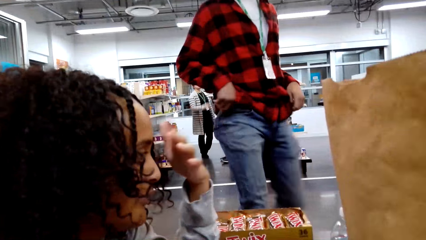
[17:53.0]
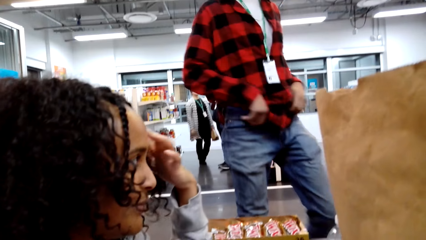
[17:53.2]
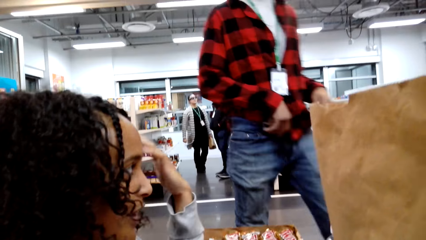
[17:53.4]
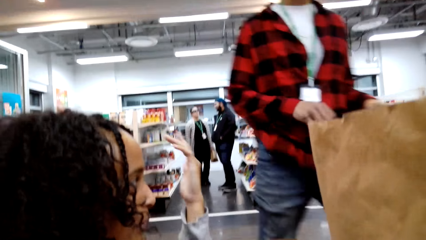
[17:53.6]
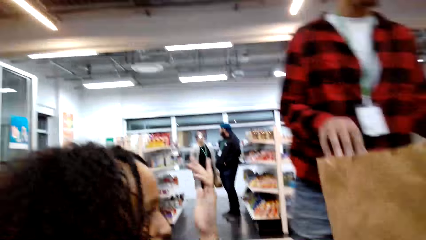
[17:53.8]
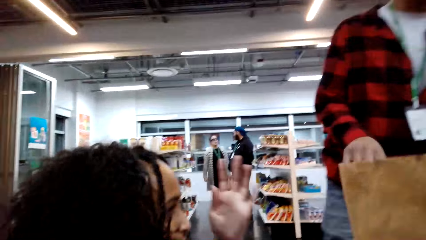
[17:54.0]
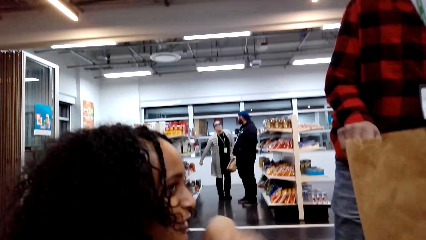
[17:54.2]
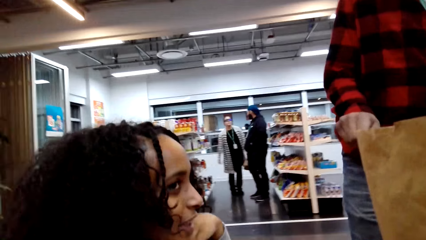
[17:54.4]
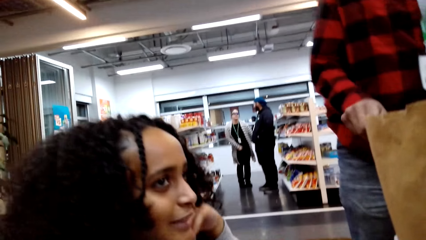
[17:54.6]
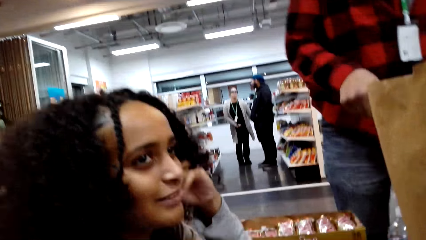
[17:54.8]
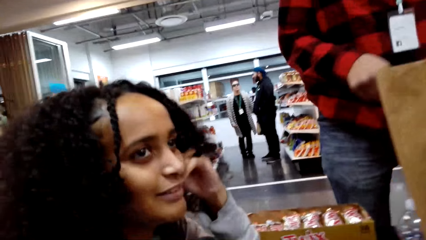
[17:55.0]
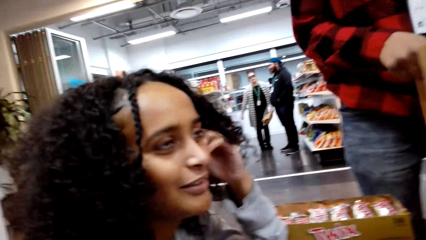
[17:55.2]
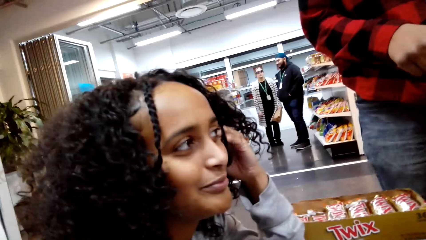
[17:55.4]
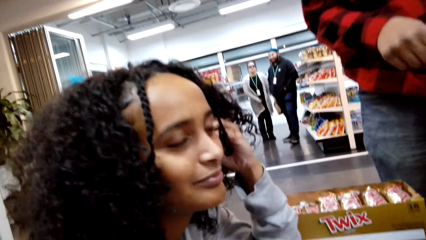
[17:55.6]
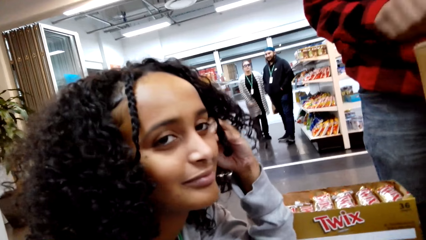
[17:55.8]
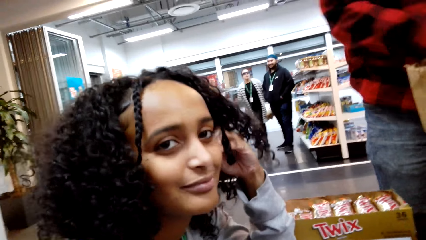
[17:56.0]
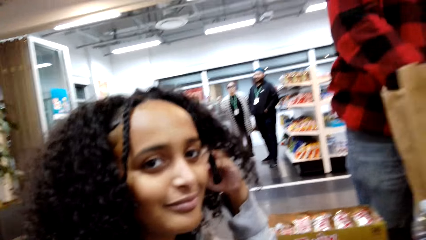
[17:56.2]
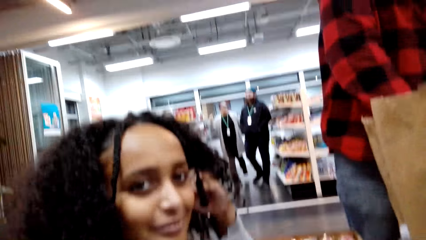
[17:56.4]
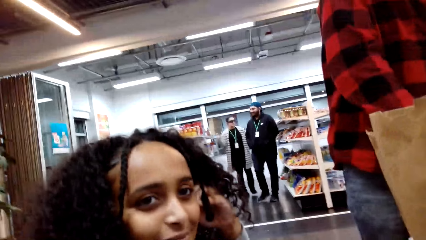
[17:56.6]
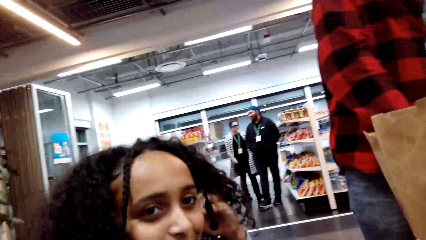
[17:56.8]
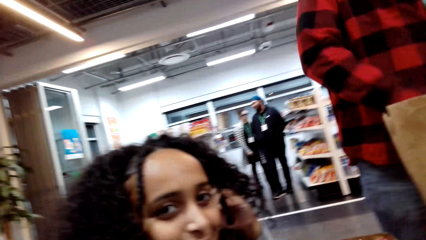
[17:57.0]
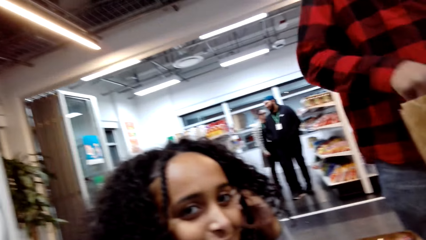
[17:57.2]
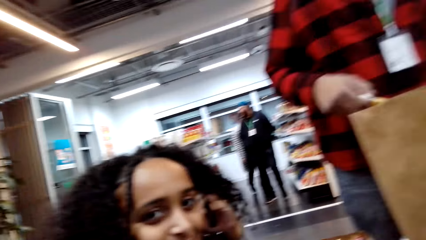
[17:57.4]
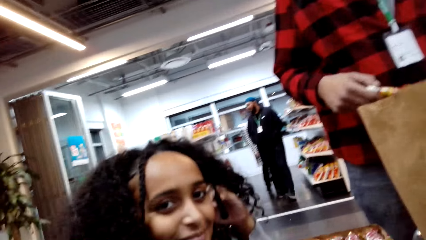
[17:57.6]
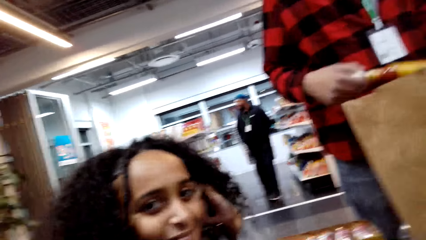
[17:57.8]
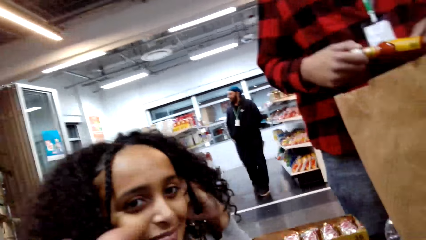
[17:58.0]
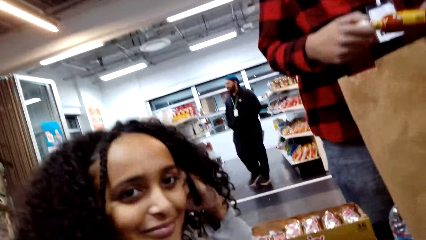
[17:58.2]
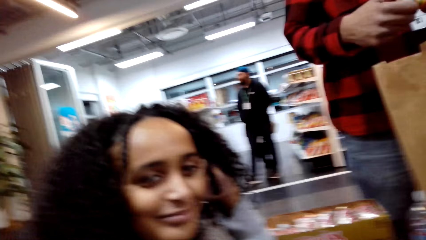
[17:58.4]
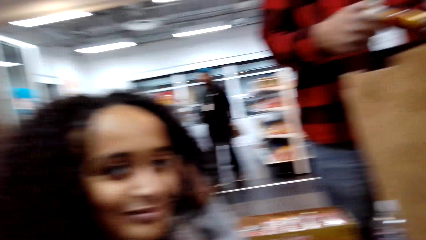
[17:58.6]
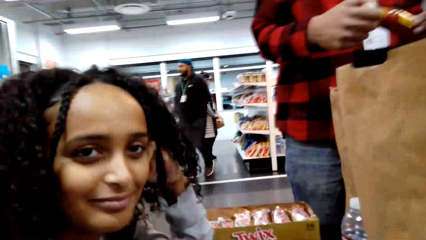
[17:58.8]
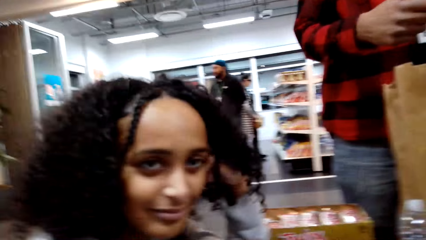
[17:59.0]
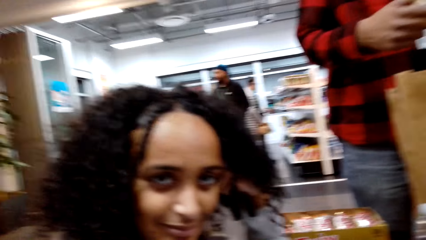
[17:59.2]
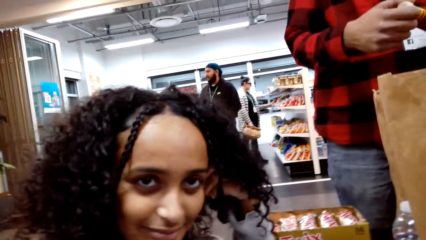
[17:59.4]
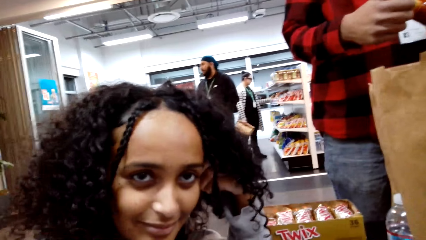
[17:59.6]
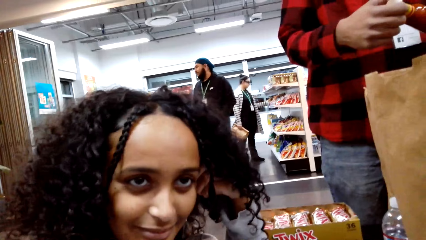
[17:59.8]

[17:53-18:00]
The camera wearer examines a packet.

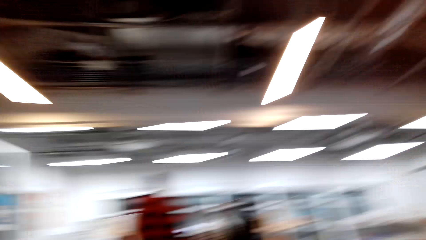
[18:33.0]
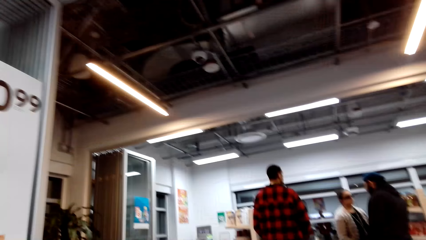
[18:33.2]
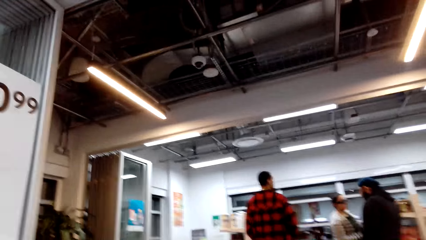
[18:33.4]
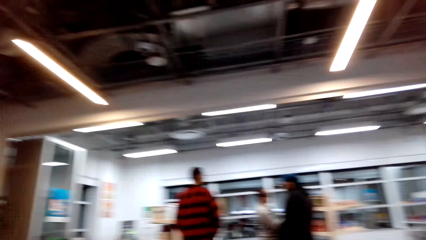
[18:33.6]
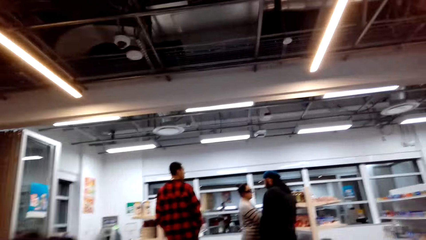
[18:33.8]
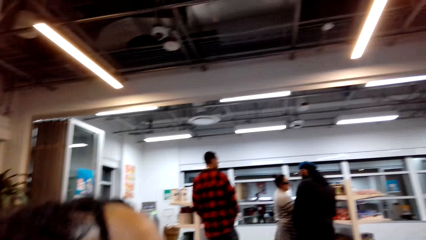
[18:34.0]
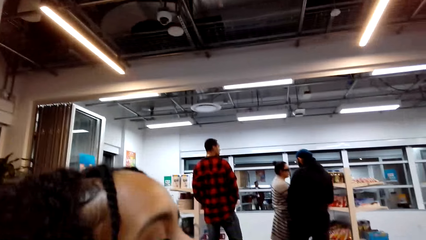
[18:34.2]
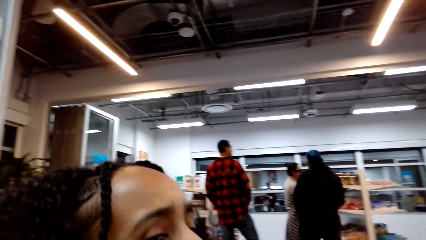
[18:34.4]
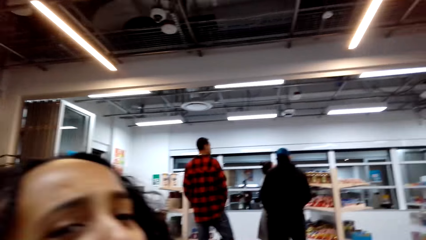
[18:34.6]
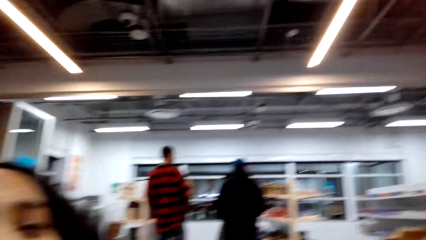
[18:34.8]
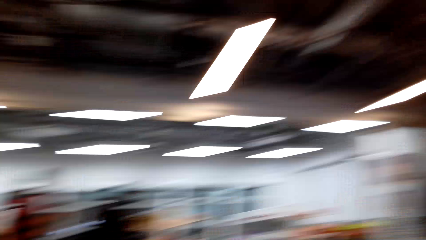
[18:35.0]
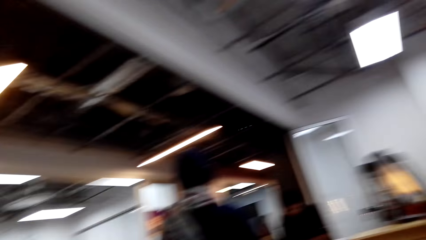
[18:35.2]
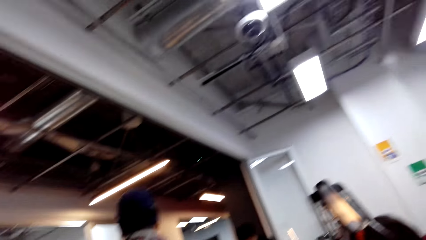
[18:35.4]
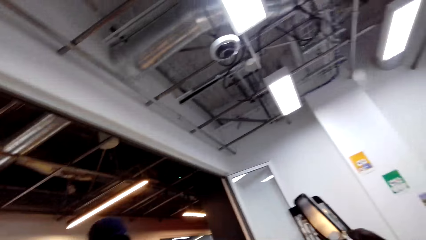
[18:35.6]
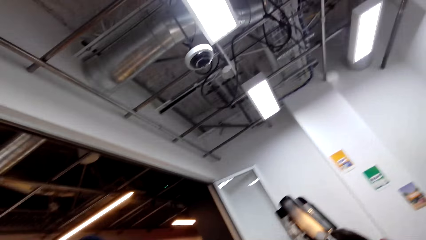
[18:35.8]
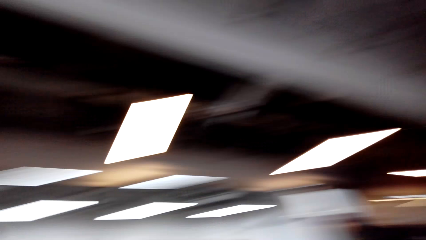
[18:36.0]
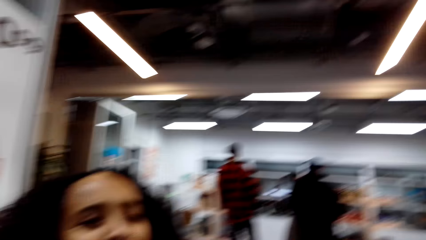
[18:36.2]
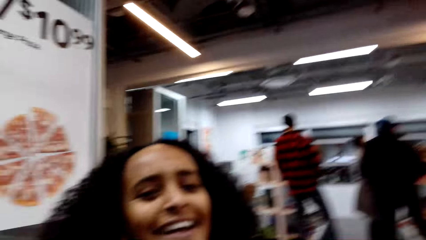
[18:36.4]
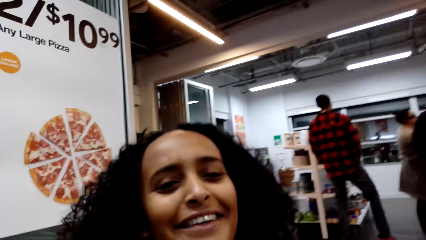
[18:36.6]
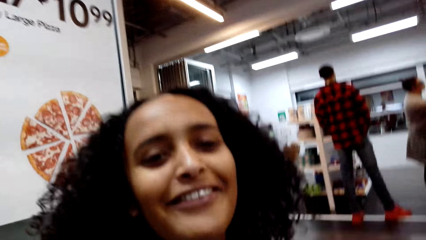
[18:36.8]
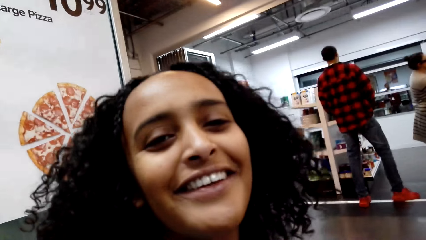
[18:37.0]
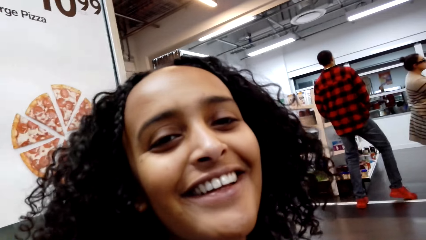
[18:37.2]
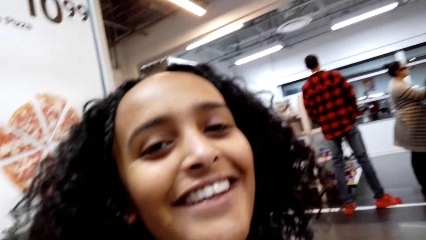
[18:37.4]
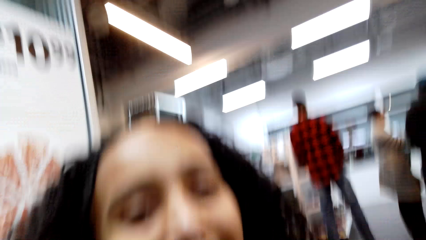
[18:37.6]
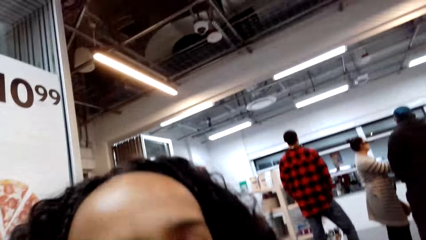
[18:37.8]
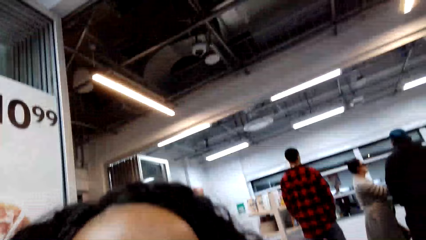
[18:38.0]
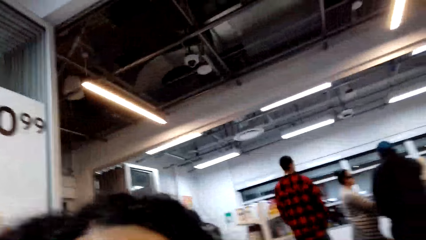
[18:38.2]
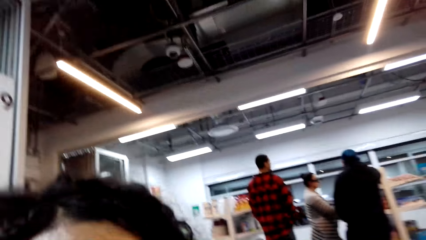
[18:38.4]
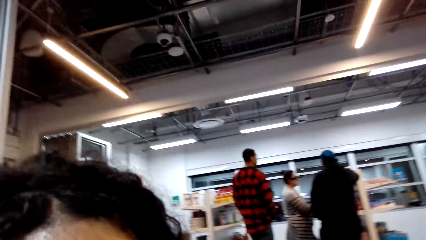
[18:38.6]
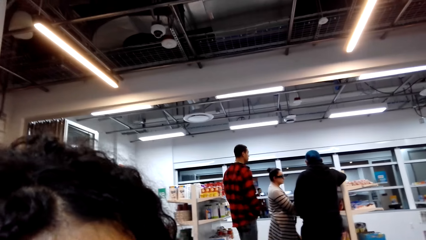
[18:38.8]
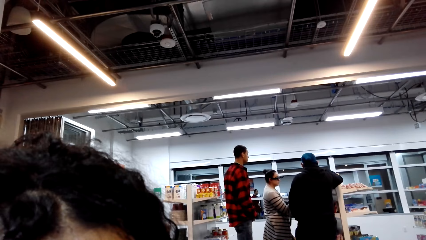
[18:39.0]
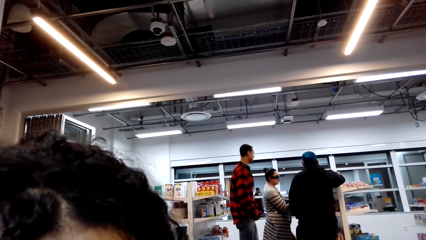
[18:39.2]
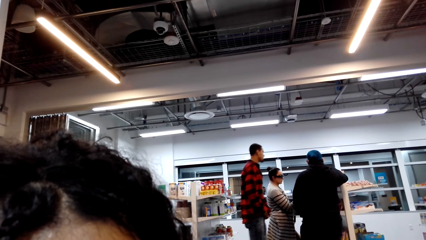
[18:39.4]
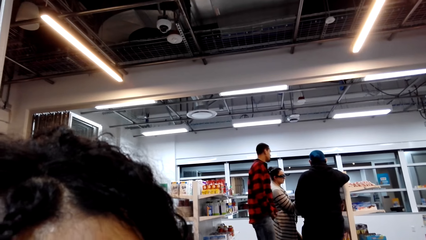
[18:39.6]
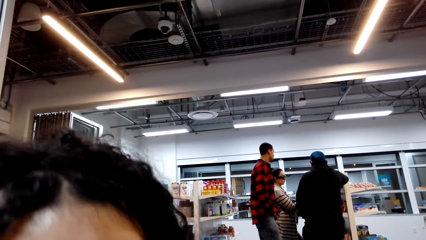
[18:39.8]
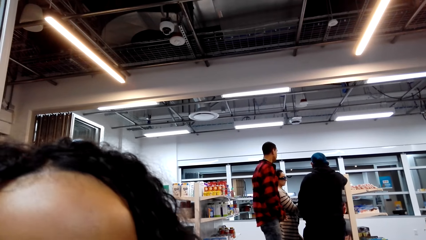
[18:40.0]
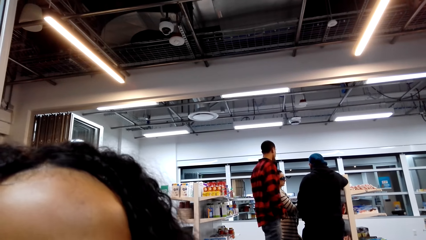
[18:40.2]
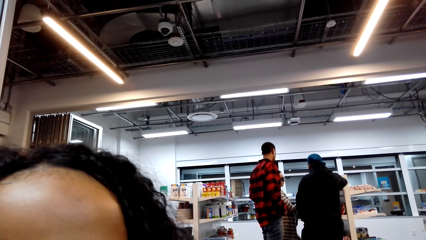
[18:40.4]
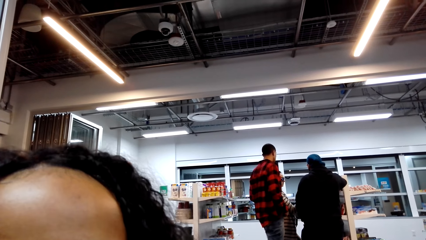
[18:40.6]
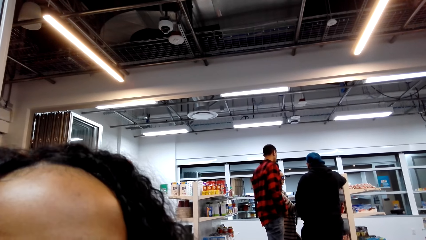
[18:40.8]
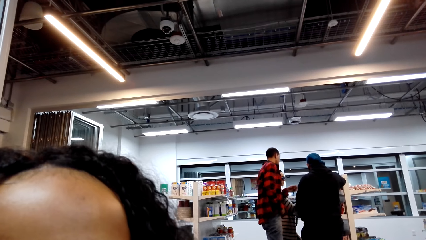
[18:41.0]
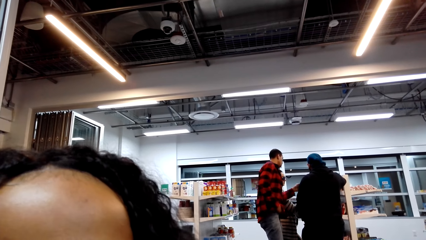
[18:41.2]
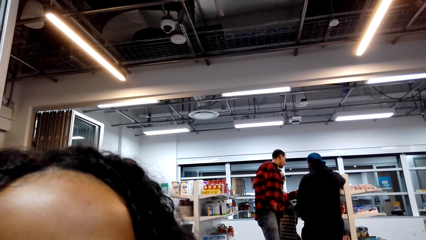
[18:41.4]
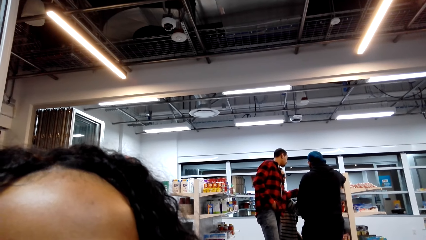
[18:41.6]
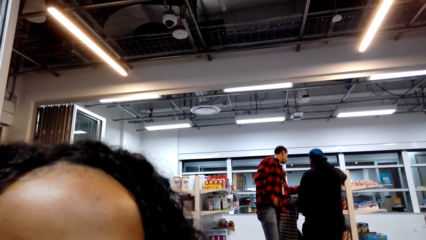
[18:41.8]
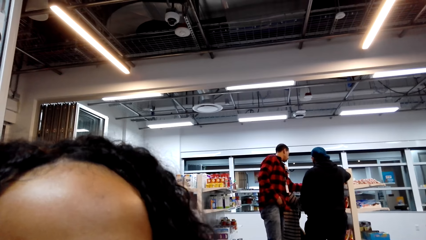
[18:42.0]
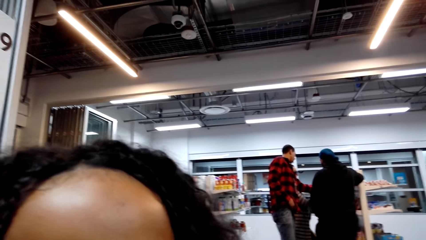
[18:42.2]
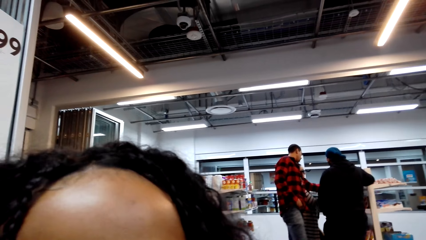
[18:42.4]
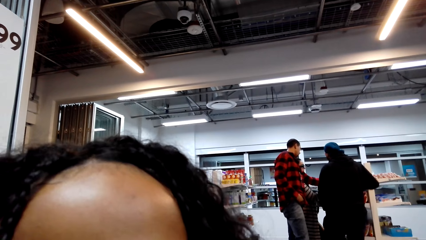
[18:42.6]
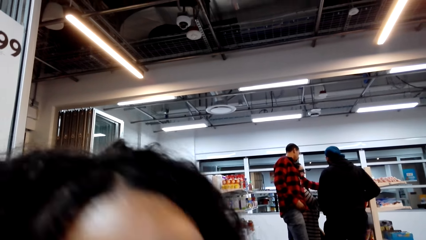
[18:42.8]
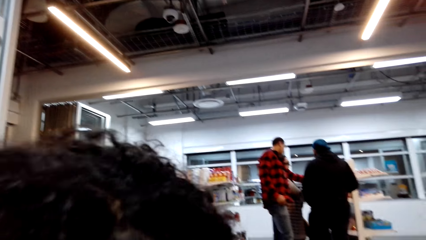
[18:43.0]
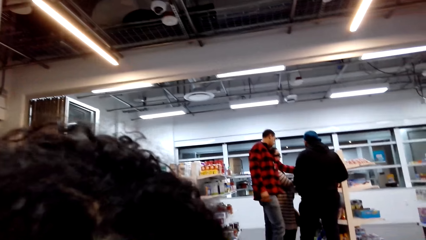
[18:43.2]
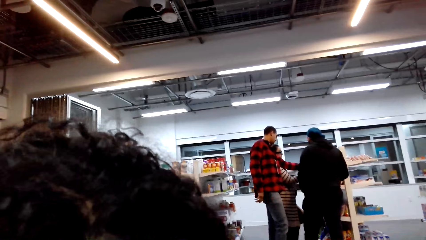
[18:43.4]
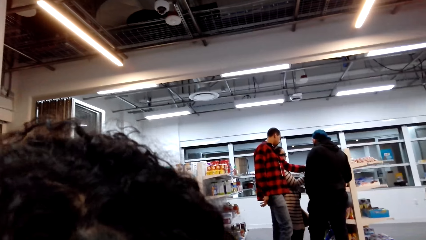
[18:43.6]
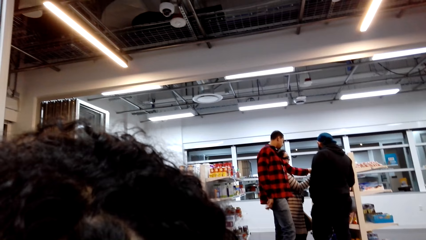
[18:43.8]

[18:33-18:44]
The camera wearer looks around. They talk to a woman. The woman talks.
